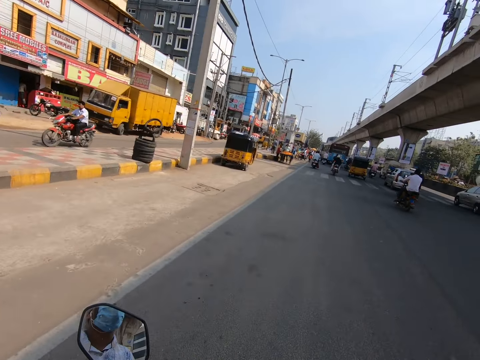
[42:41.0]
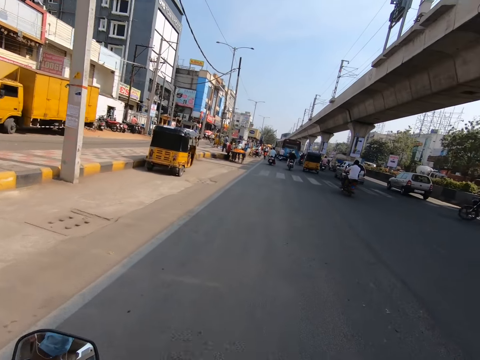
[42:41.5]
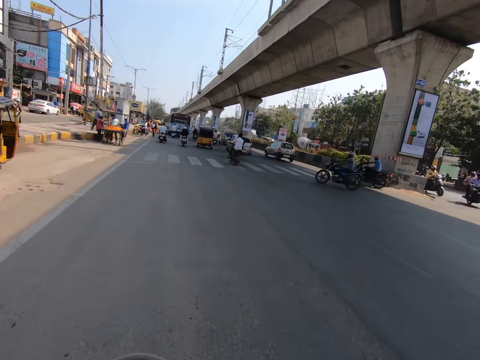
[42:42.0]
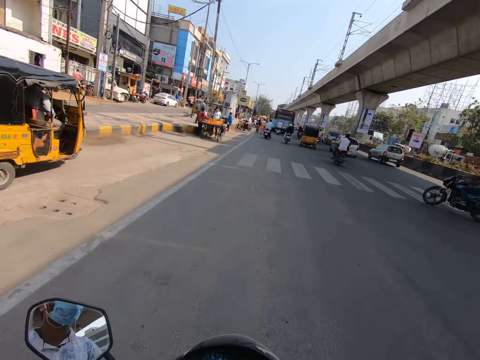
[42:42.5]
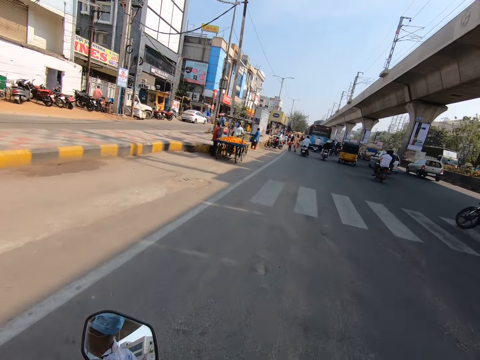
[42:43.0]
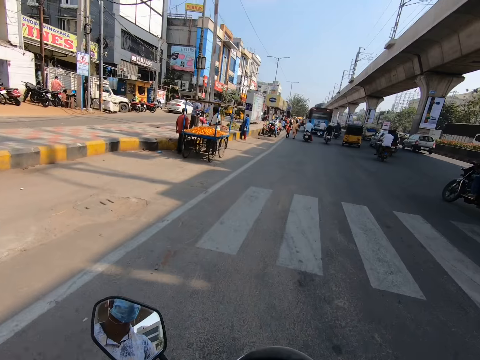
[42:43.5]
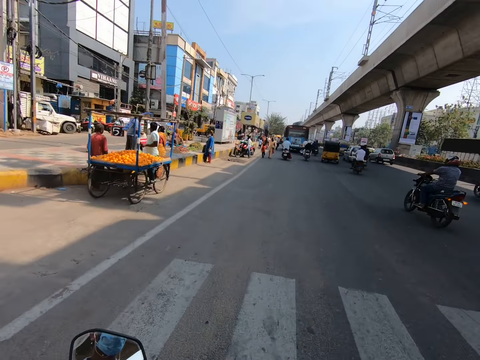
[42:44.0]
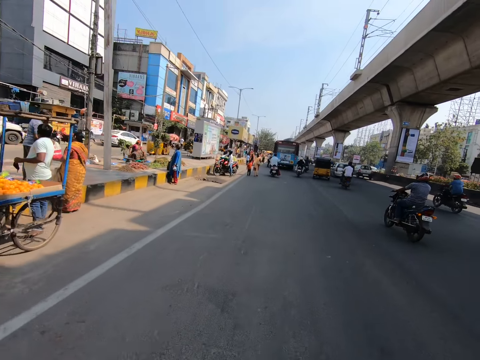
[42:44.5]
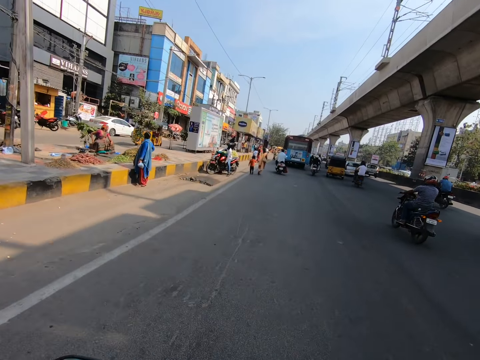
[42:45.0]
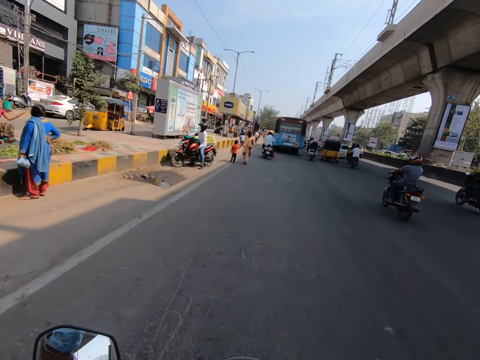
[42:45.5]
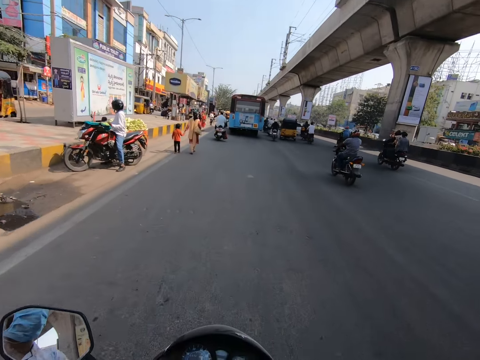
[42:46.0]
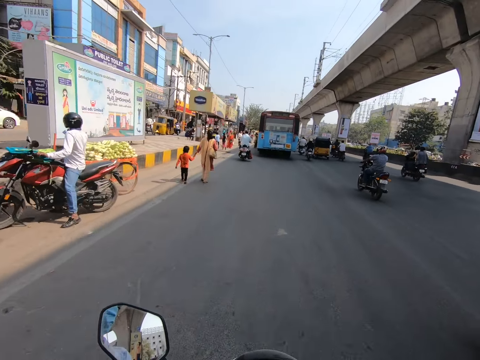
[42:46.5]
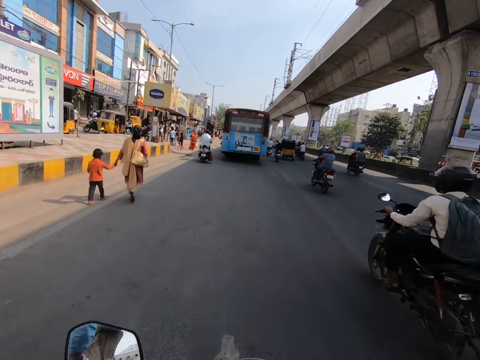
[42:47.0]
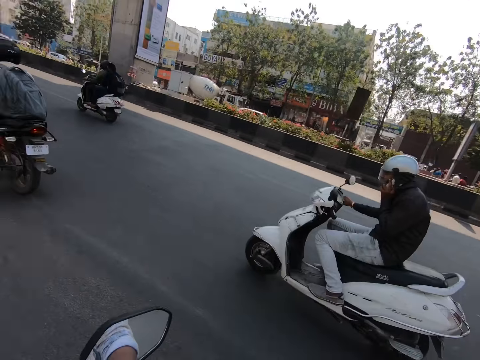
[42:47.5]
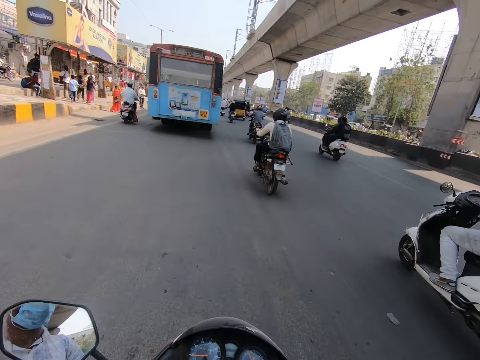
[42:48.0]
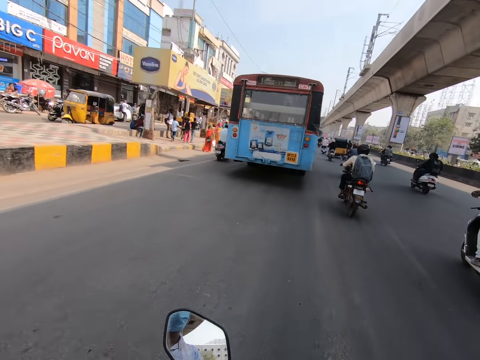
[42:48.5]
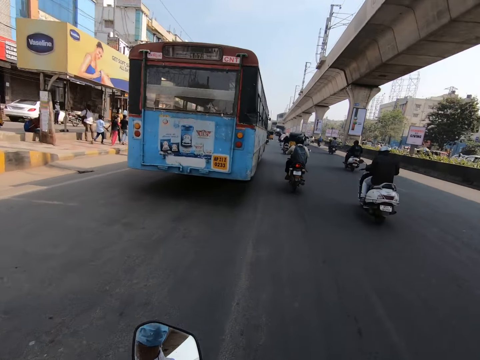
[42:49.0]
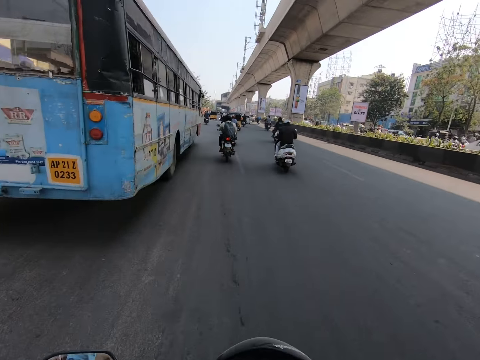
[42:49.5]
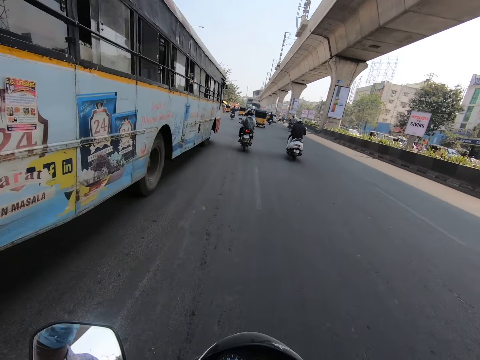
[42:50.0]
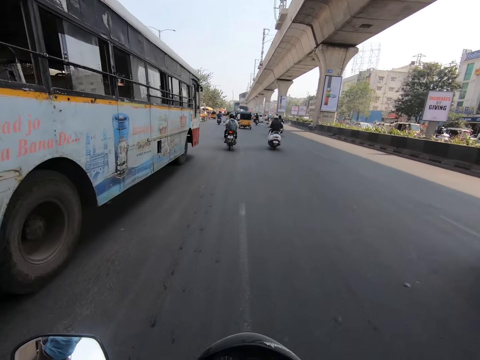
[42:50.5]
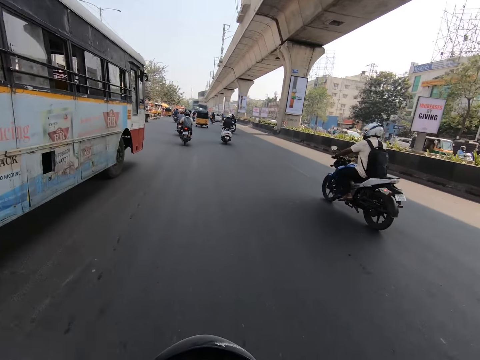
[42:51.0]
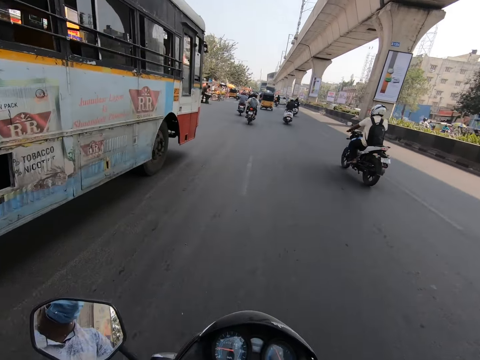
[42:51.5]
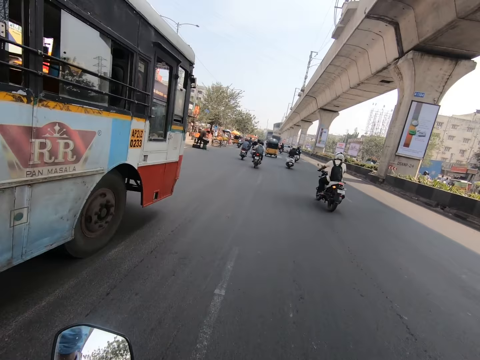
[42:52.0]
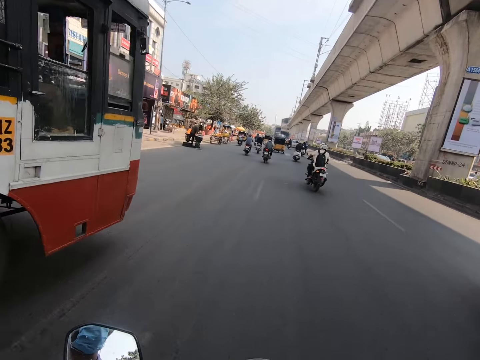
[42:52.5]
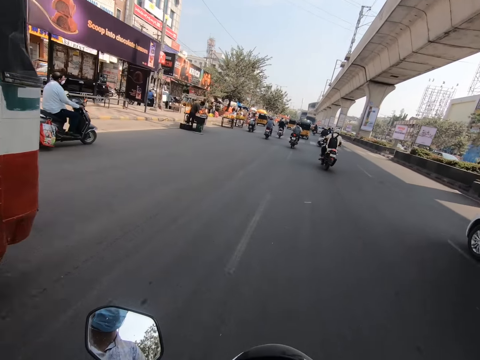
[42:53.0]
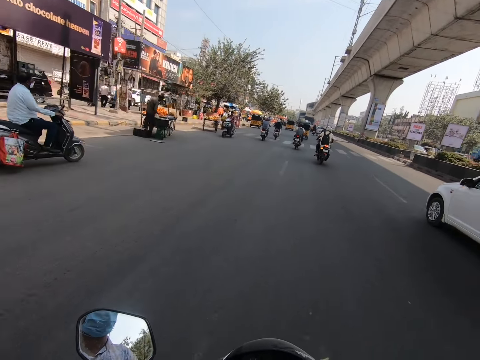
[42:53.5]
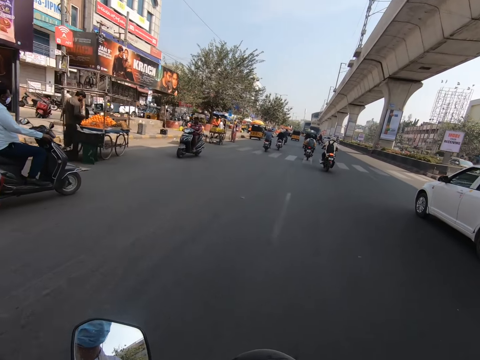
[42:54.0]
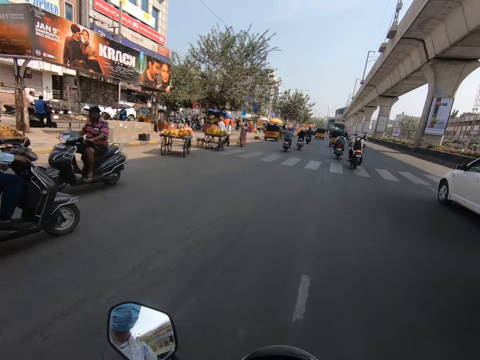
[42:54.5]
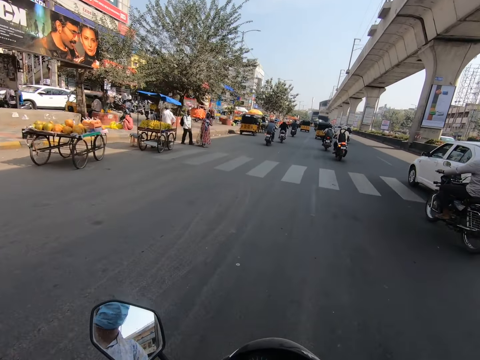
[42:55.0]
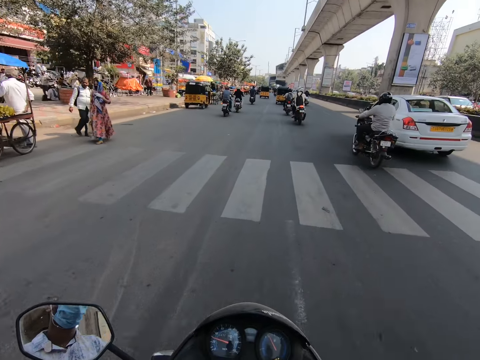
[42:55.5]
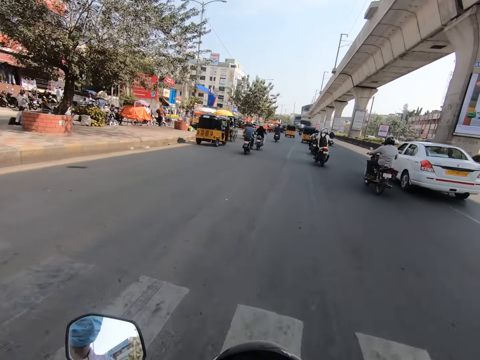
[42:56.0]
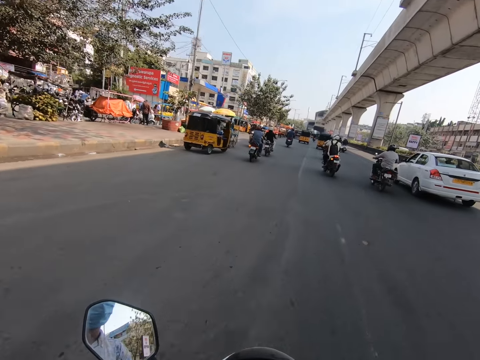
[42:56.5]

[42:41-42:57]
The camera wearer rides the motorcycle past the bus. A white car drives past them.

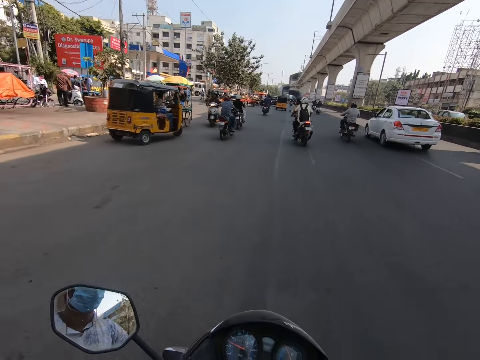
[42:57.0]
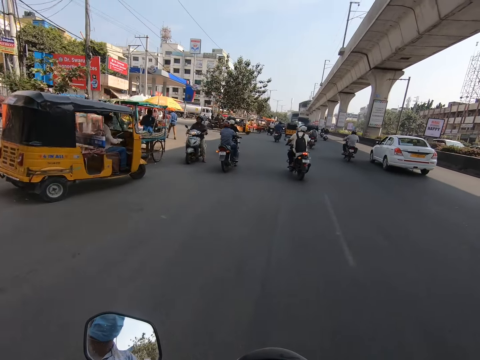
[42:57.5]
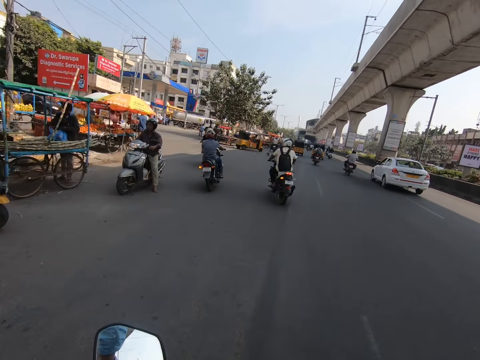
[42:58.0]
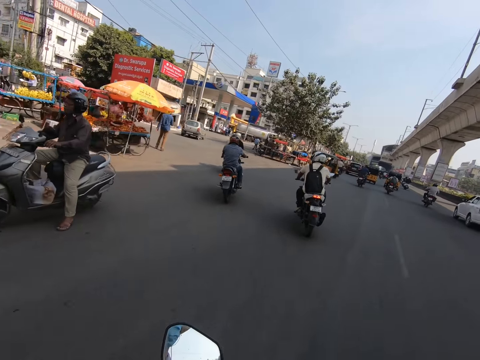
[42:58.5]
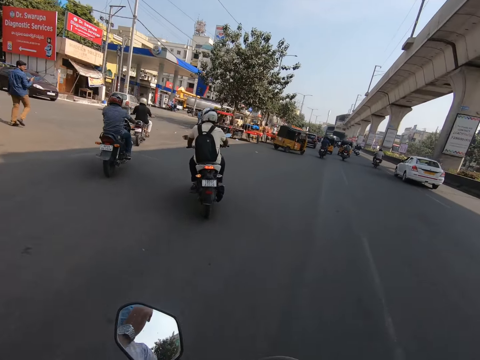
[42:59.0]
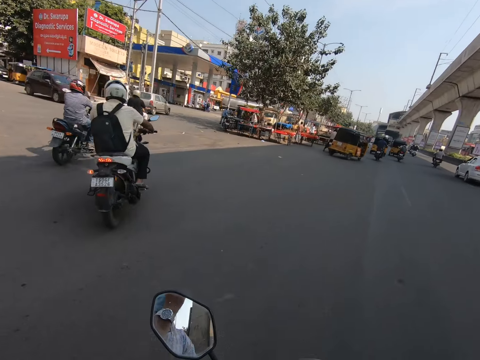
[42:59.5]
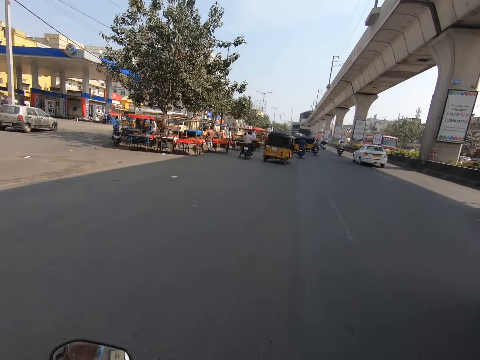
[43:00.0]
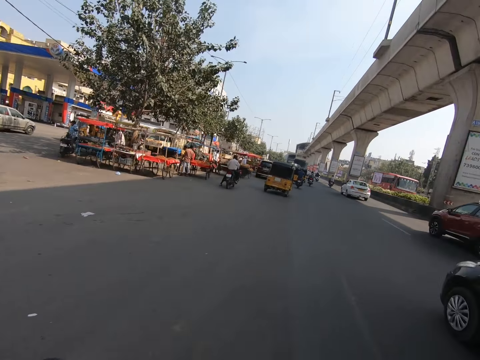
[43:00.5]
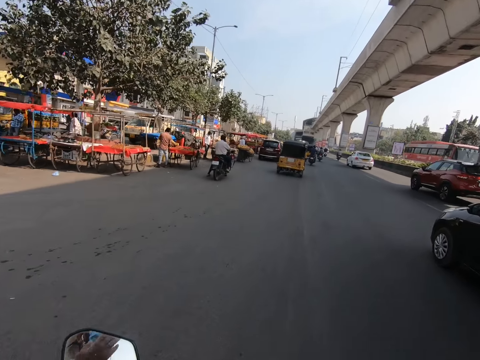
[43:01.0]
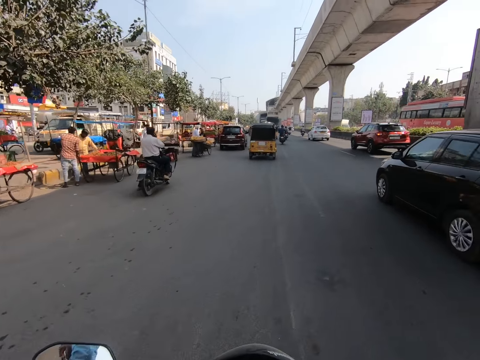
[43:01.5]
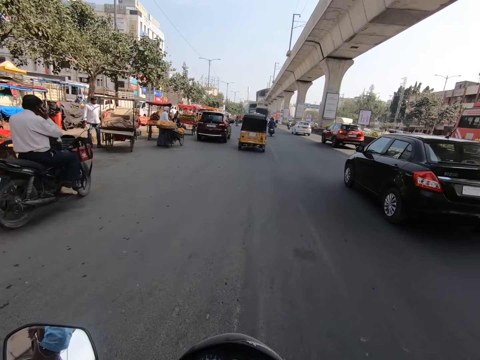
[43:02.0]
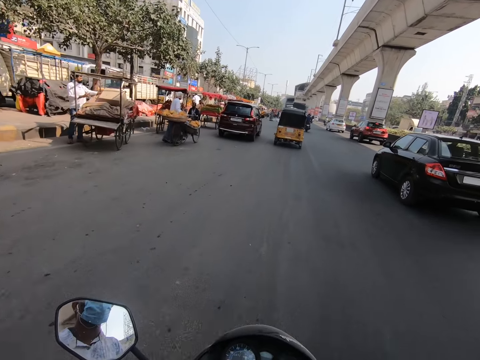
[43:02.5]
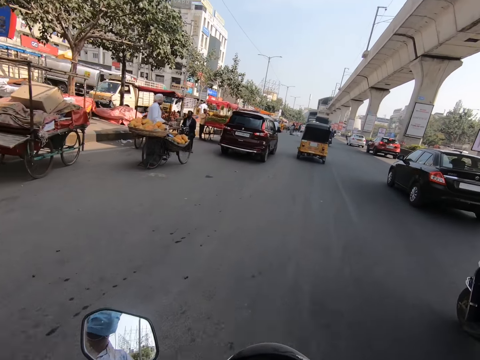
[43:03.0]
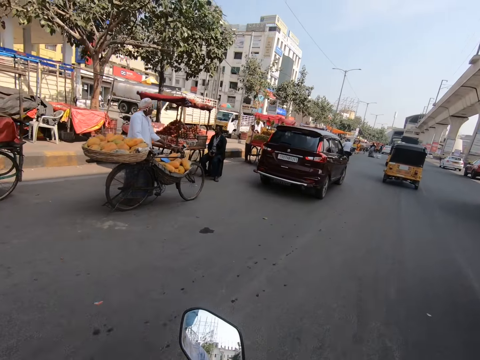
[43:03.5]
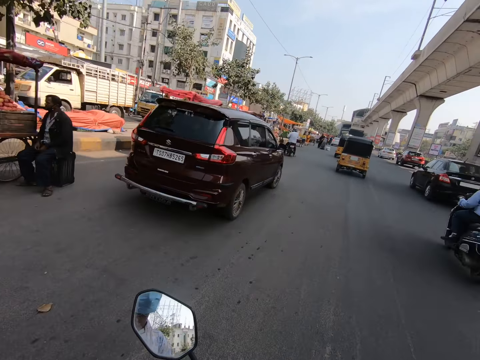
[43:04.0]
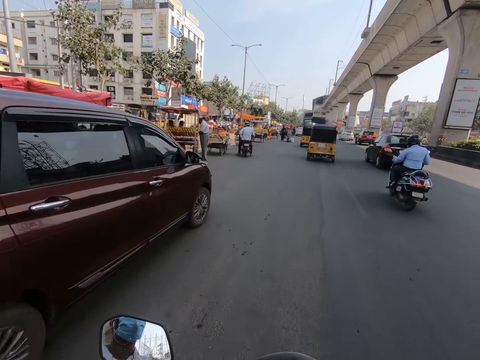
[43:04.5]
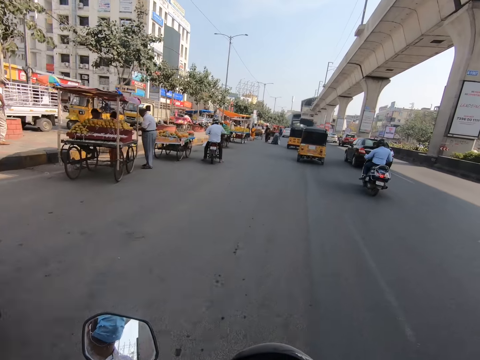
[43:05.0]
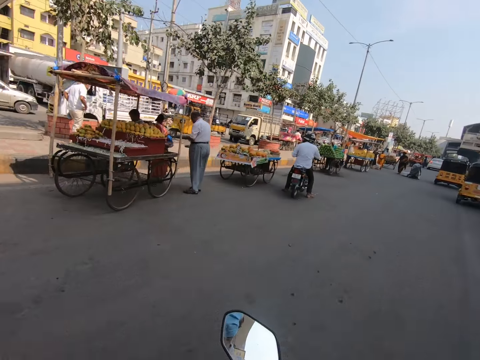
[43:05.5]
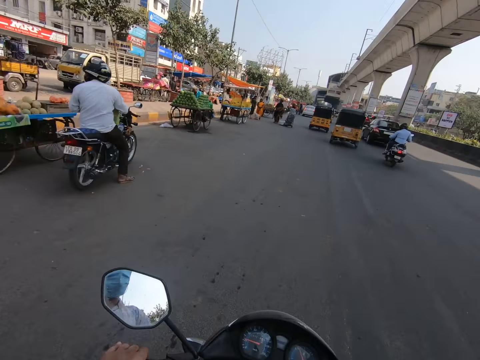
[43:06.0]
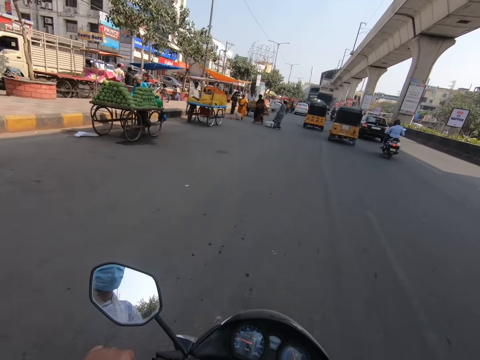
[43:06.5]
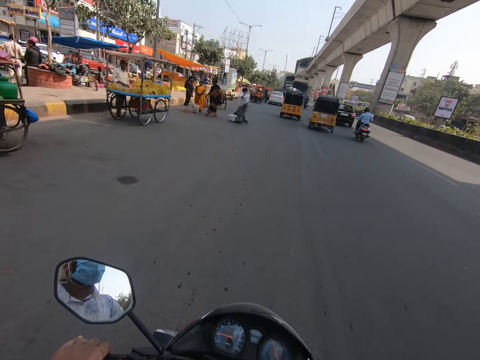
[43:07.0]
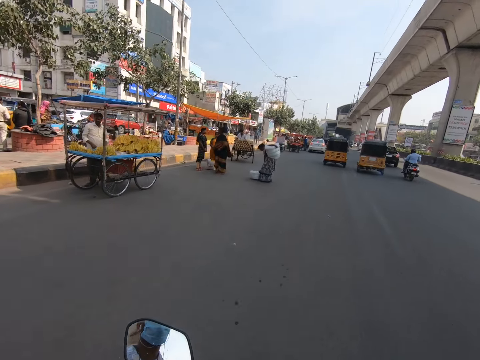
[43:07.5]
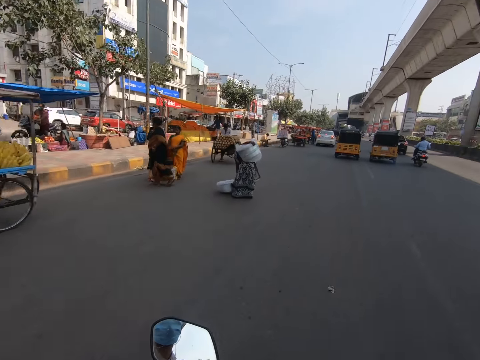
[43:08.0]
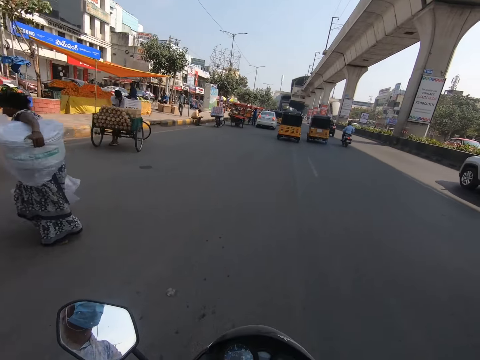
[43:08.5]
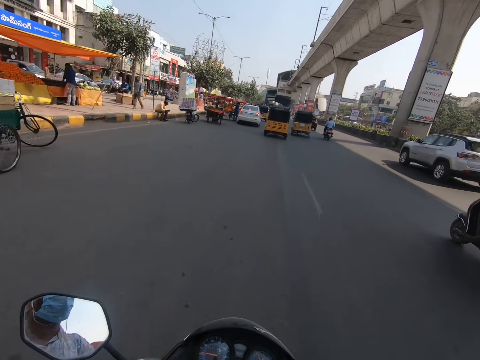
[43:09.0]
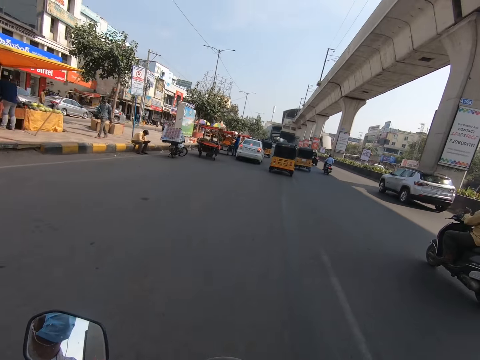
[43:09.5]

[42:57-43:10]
The black SUV drives past the camera wearer. The camera wearer rides the motorcycle past a wine SUV.
